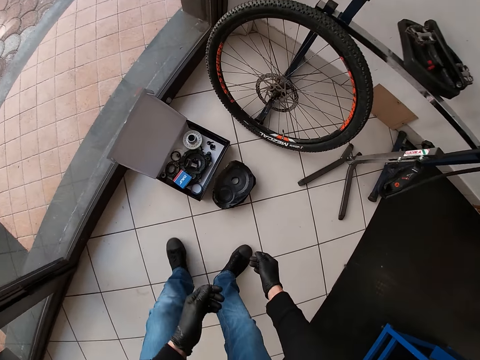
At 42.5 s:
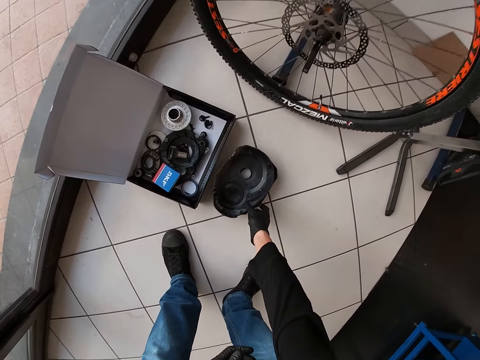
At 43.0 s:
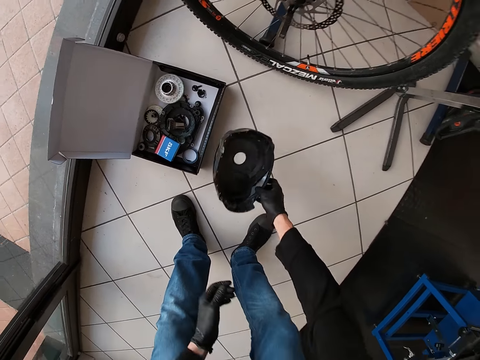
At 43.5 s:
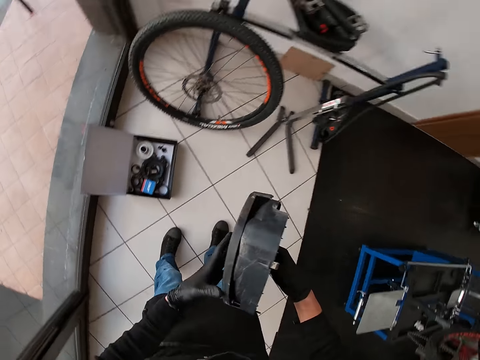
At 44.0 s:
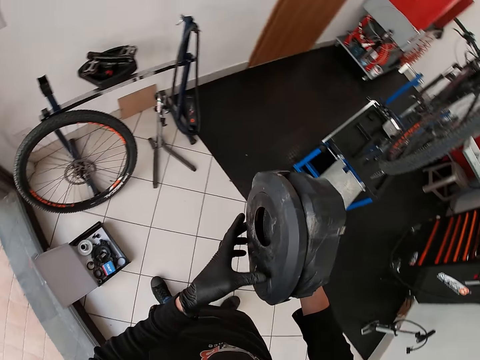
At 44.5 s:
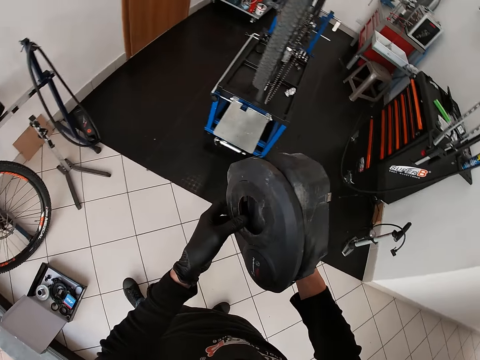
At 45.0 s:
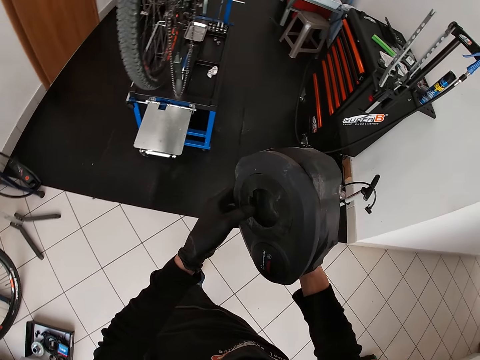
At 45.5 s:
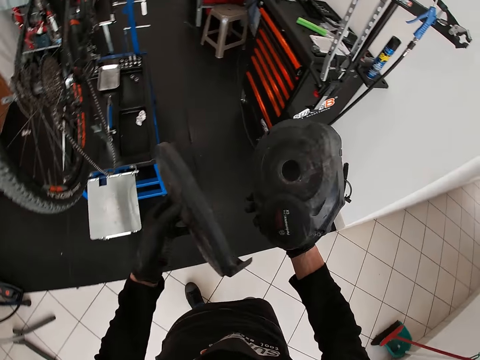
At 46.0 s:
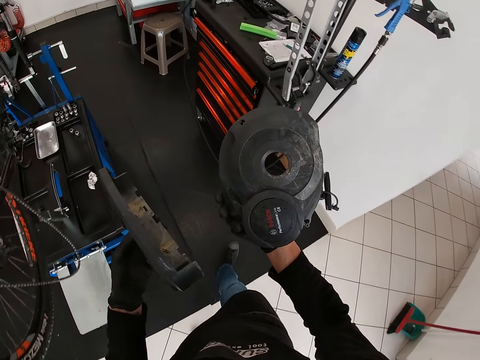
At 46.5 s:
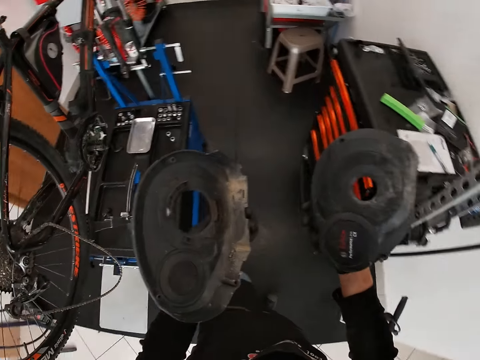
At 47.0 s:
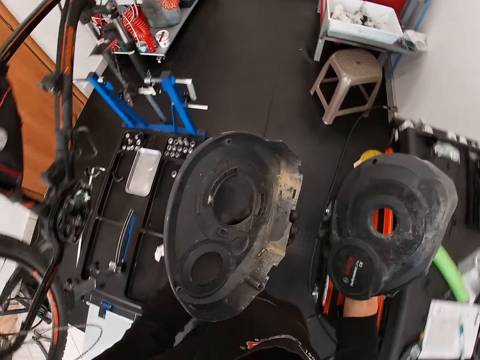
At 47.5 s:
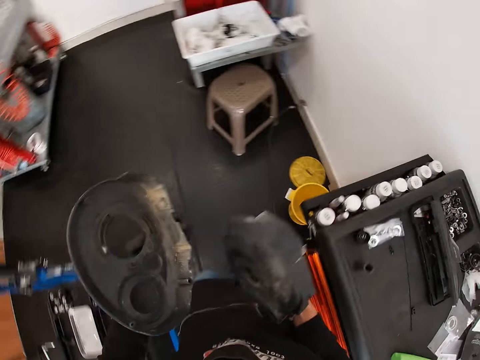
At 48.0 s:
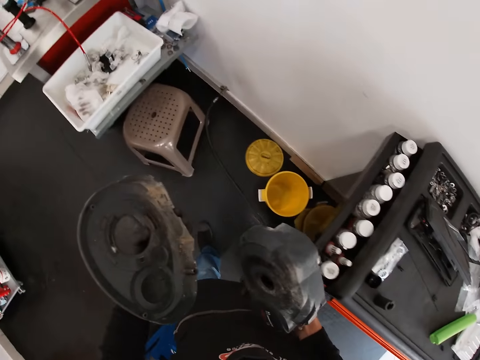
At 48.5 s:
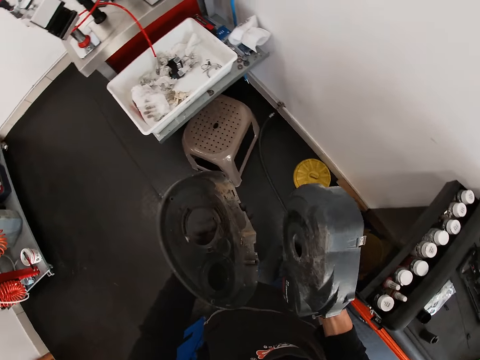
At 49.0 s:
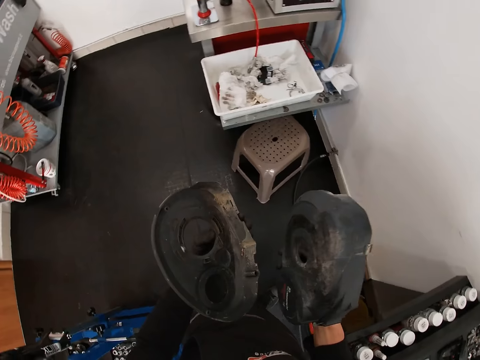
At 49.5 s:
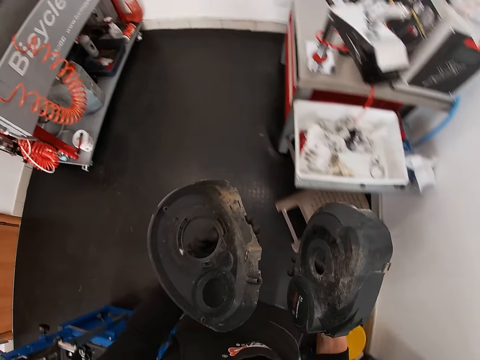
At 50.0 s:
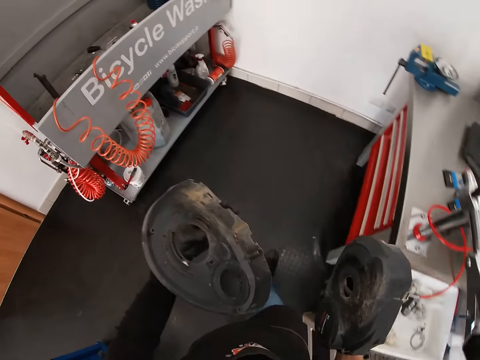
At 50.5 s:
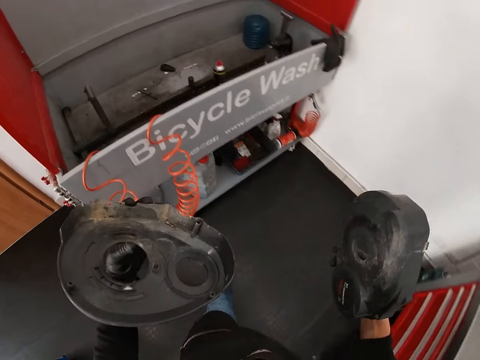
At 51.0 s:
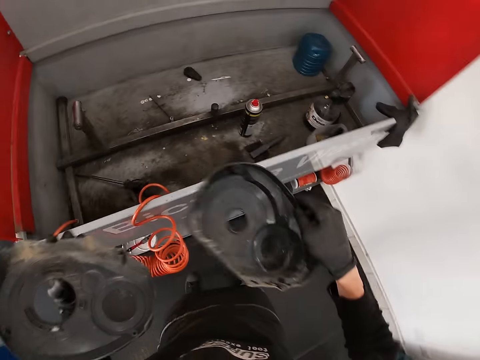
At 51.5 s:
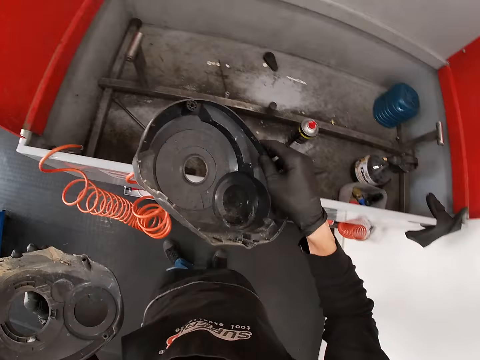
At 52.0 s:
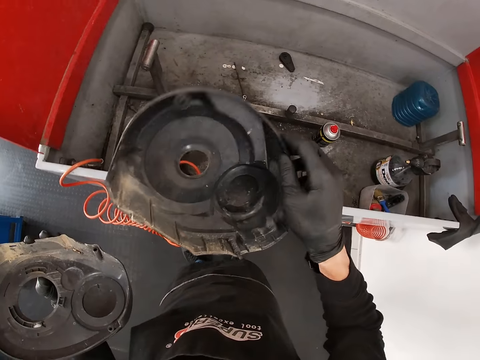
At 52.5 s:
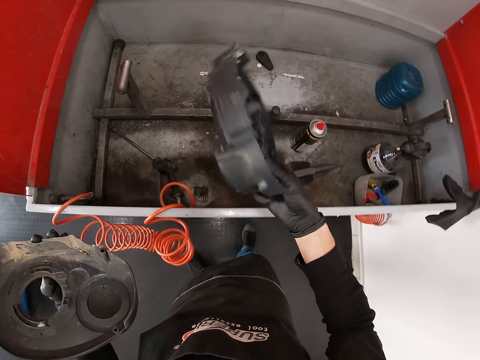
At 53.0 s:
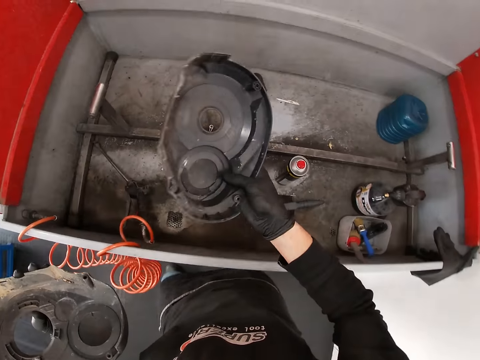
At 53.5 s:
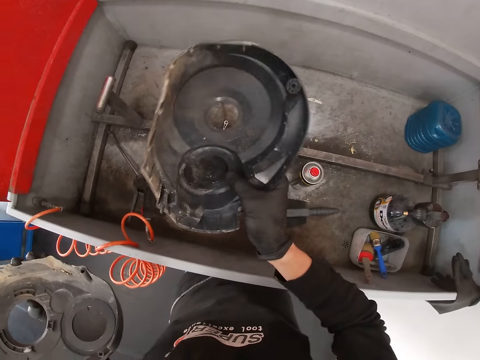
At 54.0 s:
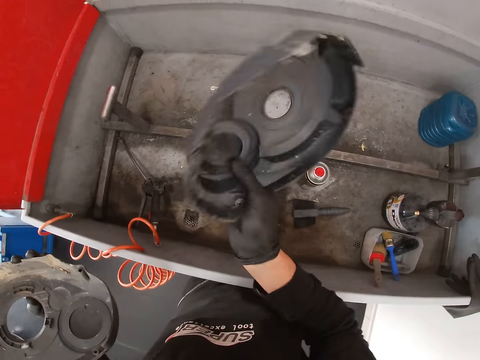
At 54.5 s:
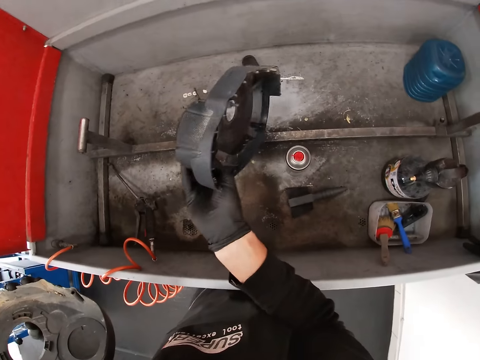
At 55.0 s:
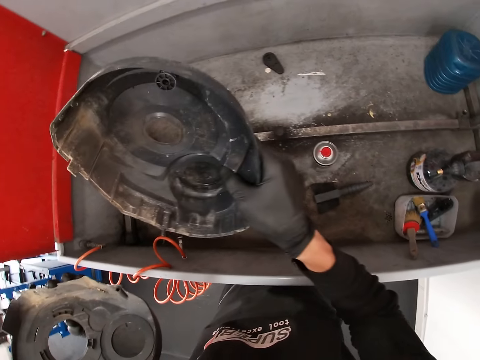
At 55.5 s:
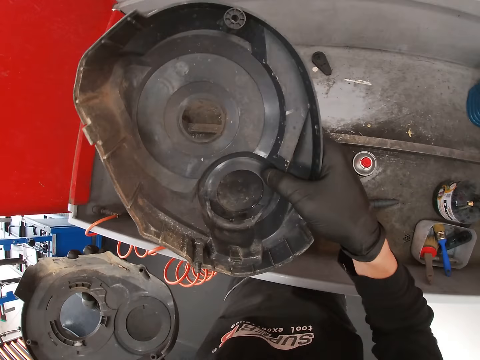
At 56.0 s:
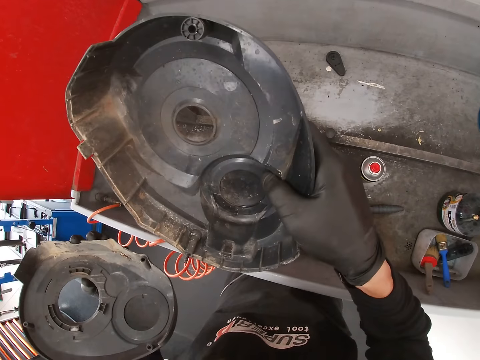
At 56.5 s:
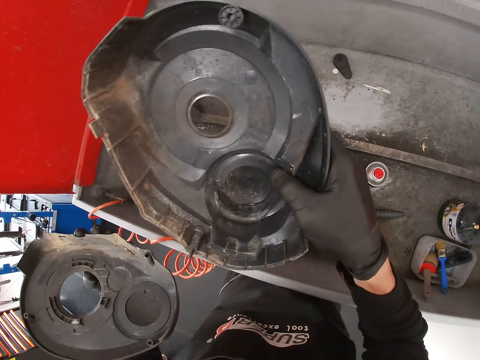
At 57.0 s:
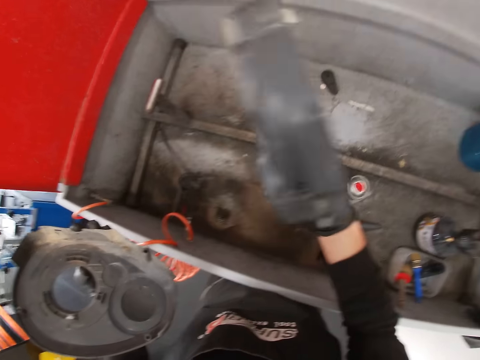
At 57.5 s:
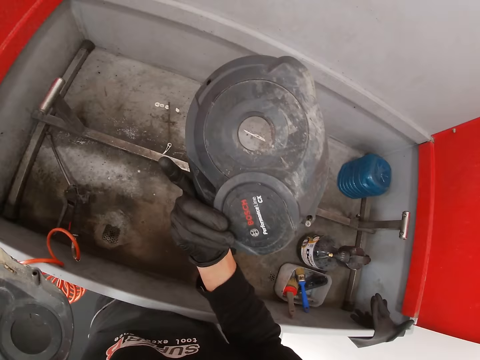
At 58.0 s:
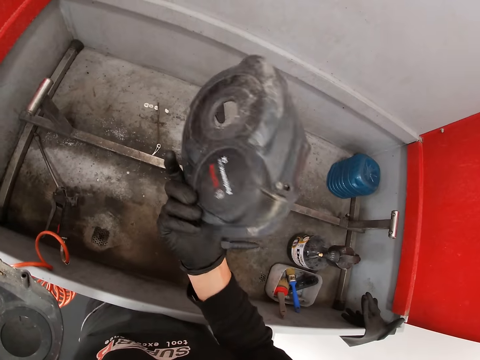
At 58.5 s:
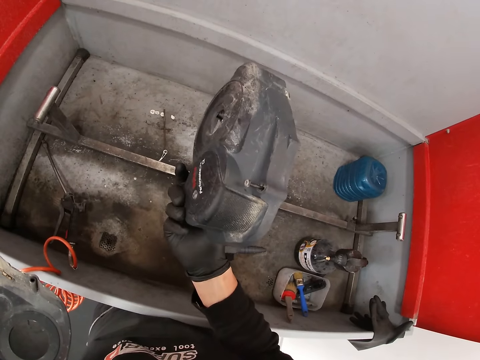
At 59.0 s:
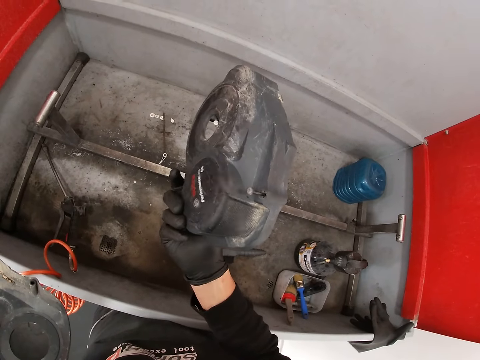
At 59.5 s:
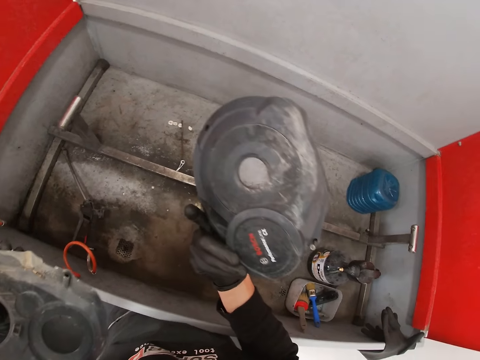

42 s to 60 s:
The camera wearer picks up a pair of crank covers or bicycle covers from the ground with his right hand. He holds the crank cover with both hands. He separates the pair of crank covers with both hands. He puts the bicycle cover on the storage box. He looks at the bicycle cover.

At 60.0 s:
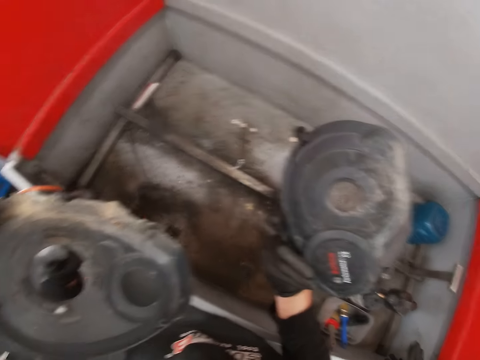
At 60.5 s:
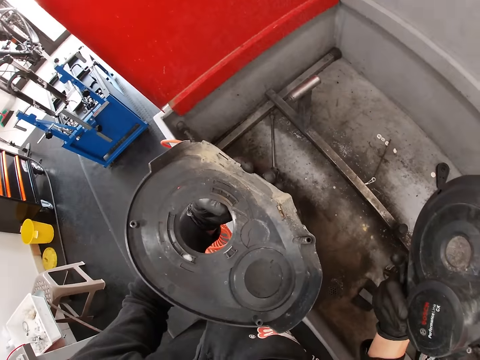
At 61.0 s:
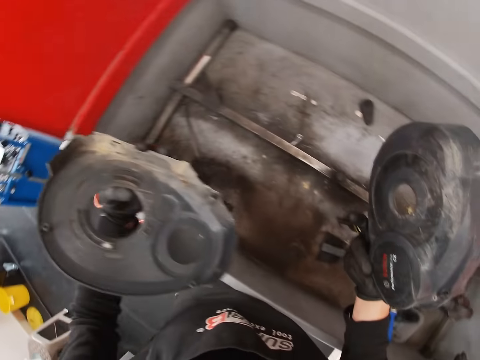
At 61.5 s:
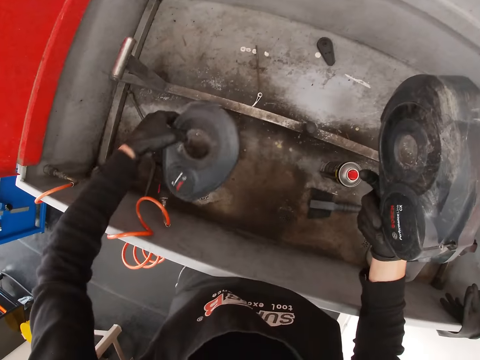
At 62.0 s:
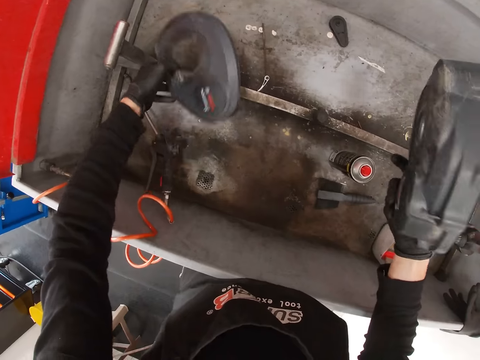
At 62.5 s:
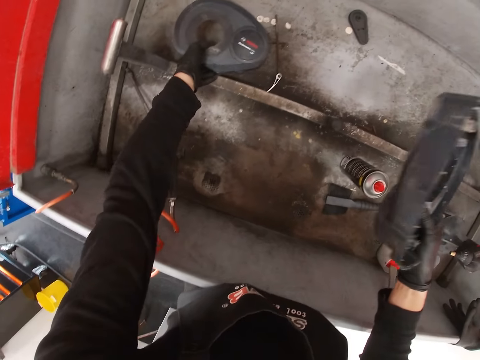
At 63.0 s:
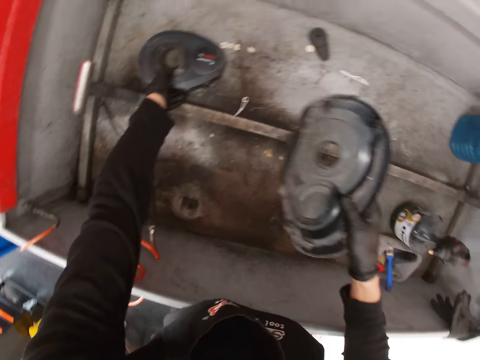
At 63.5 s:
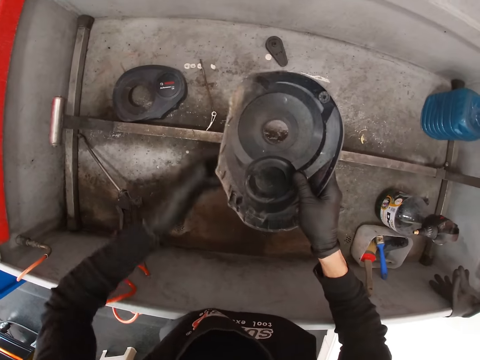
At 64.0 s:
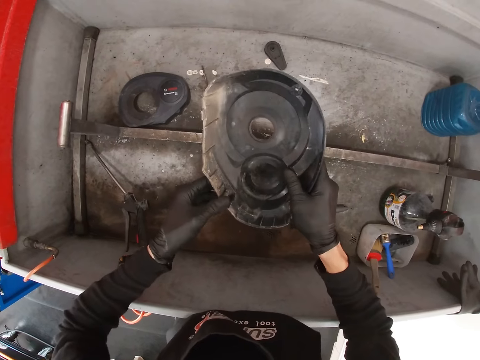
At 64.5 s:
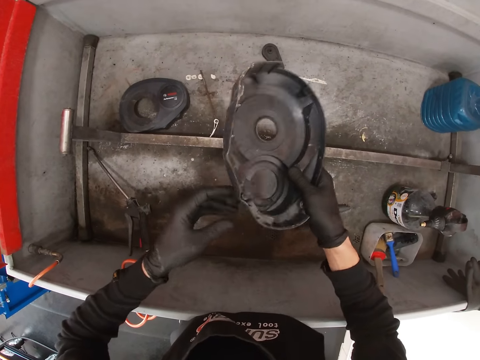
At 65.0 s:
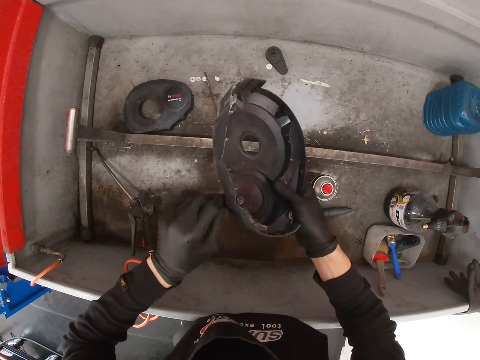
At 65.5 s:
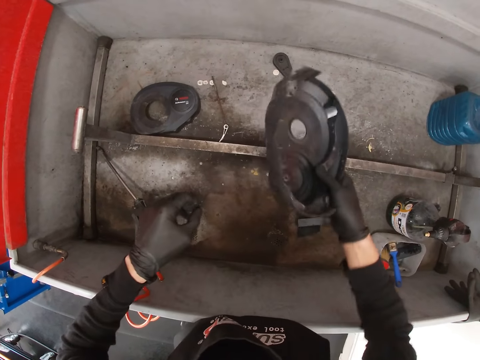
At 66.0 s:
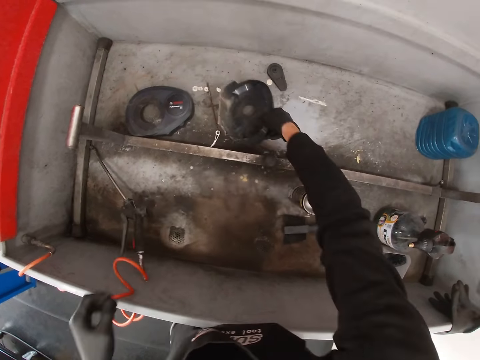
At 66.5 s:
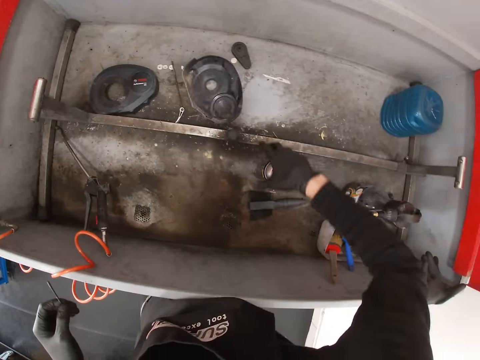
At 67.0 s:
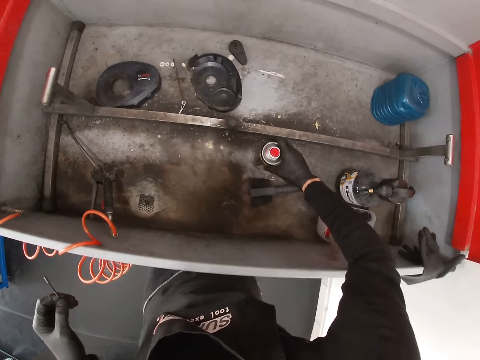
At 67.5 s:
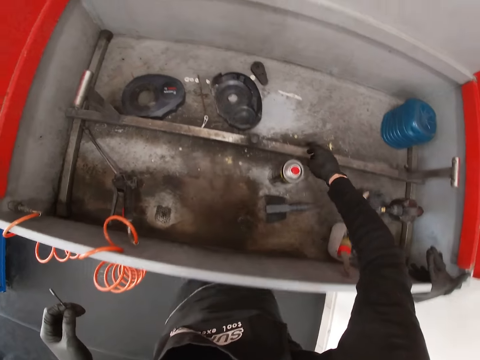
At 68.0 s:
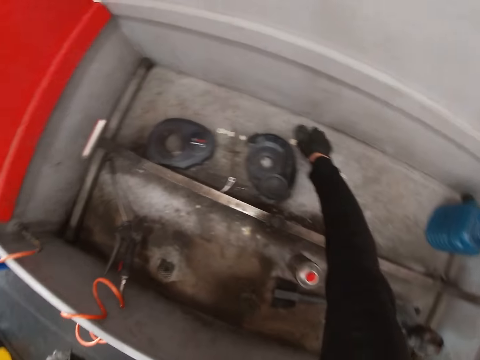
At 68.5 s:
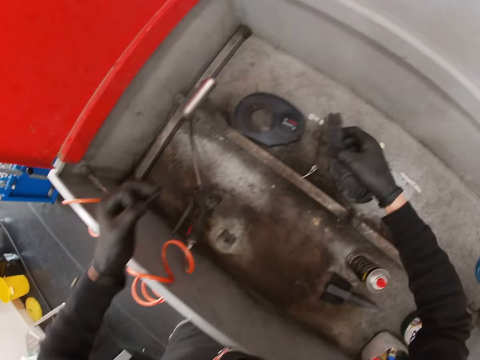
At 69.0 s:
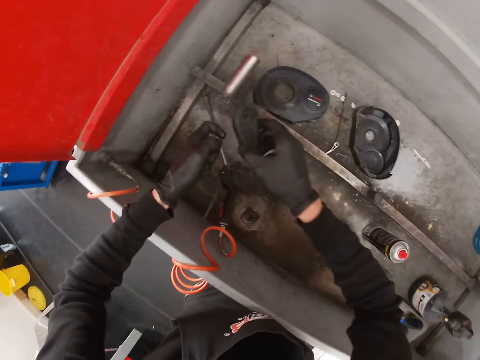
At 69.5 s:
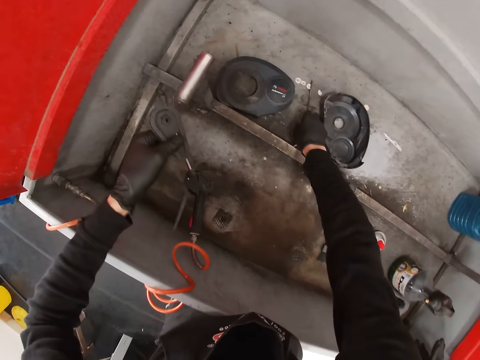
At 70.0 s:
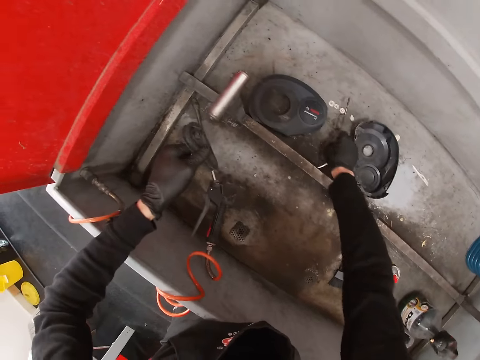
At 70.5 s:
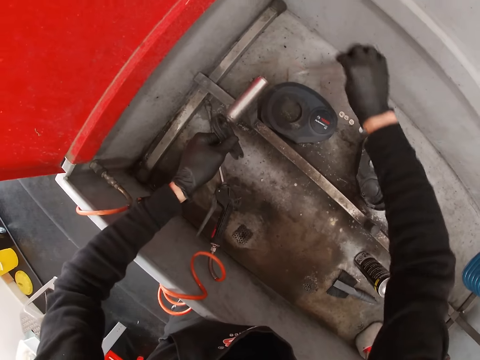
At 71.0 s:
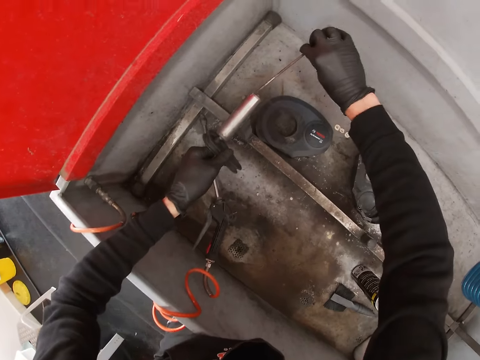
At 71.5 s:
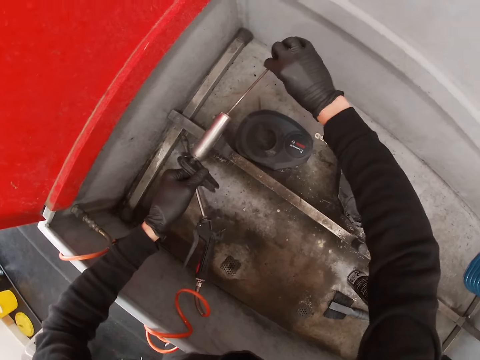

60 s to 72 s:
The camera wearer drops the crank cover in his left hand into the workshop sink. He holds the crank cover with both hands. He removes a bolt from the crank cover with his left hand. He drops the crank cover in the workshop sink with his right hand. He holds a spray in the sink with his right hand. He picks up a black pedal from the workshop sink with his right hand. He passes the black pedal to his left hand. He picks up a tiny rod from the workshop sink with his right hand. He places the black pedal on one end of a metal cavity in the sink with his left hand. He inserts the tiny rod in the opposite end of the metal cavity.
